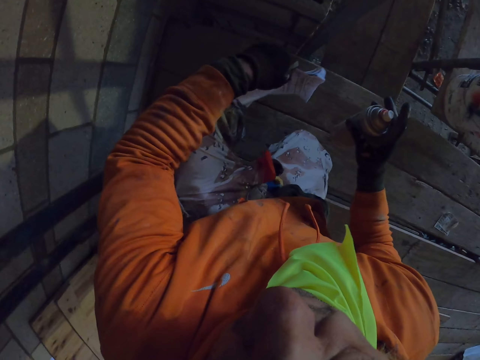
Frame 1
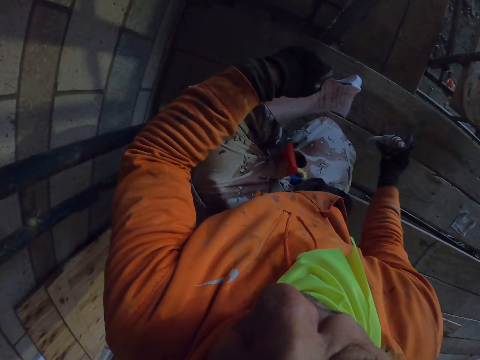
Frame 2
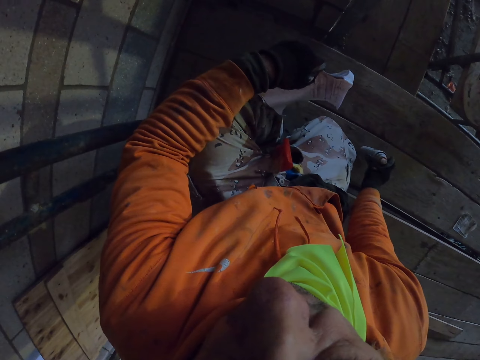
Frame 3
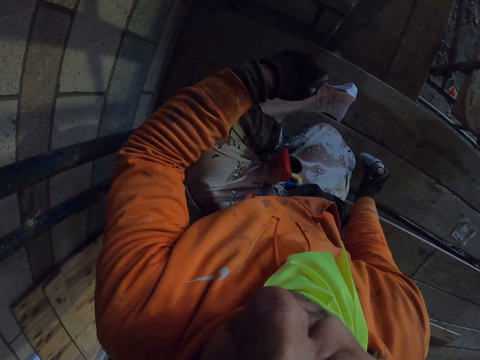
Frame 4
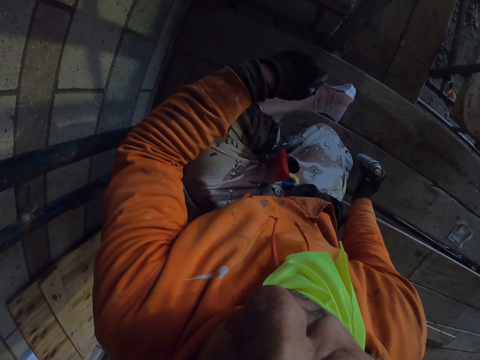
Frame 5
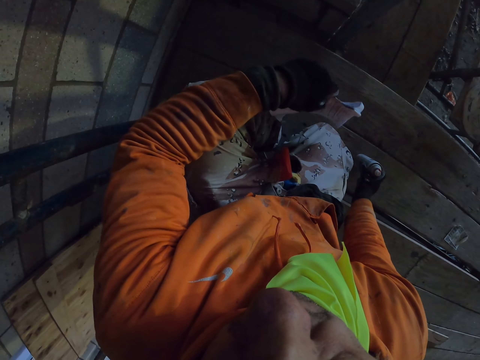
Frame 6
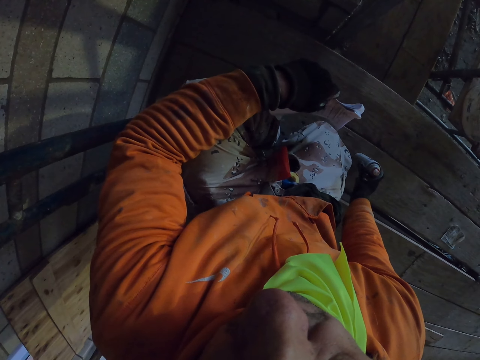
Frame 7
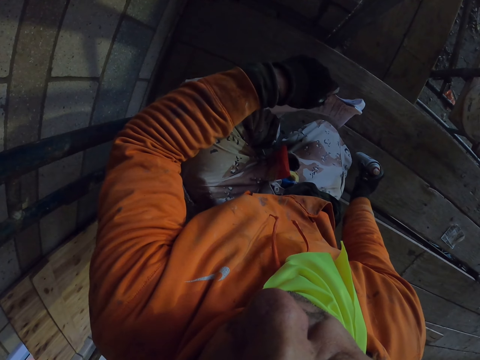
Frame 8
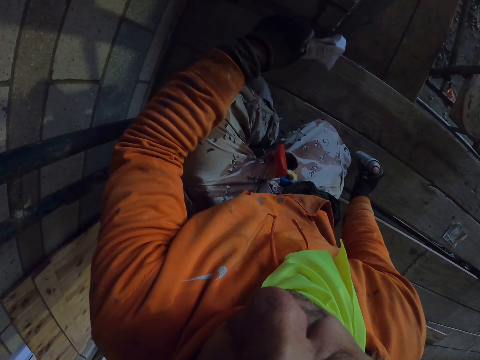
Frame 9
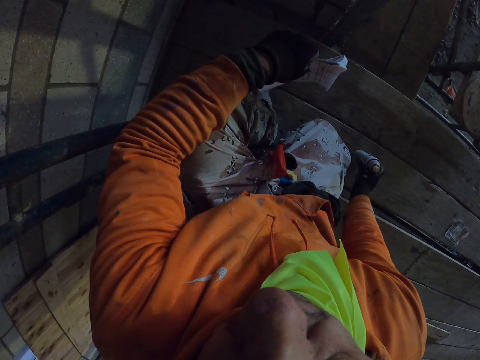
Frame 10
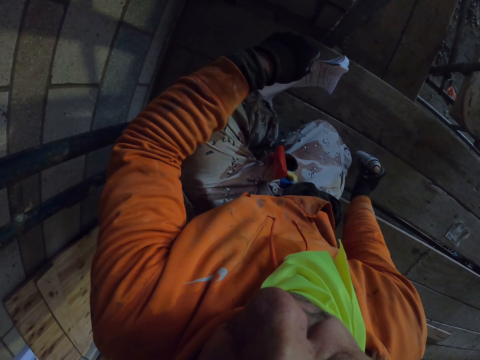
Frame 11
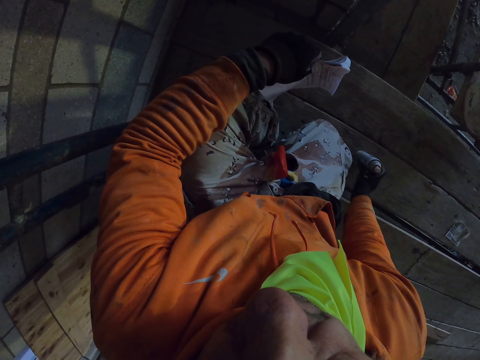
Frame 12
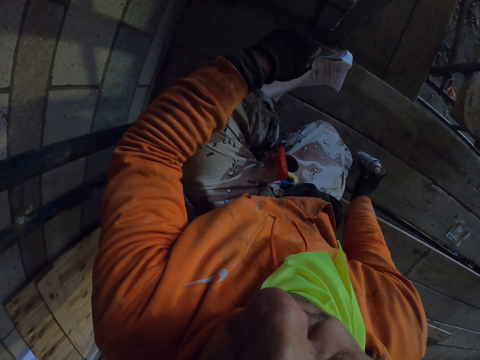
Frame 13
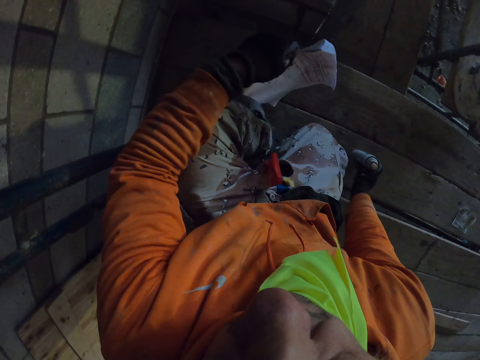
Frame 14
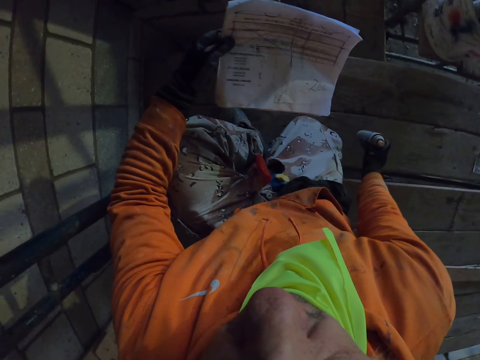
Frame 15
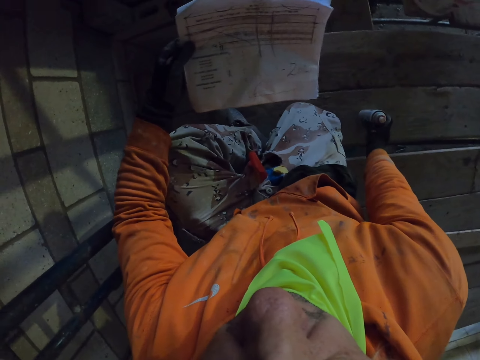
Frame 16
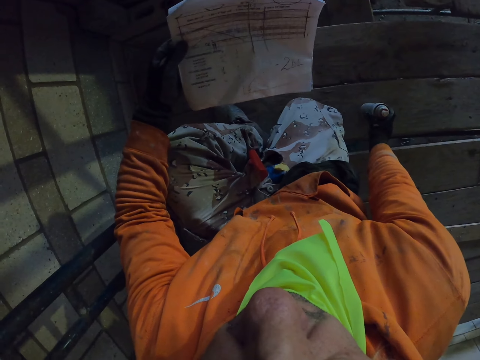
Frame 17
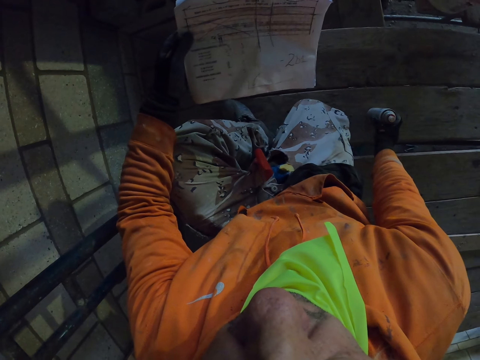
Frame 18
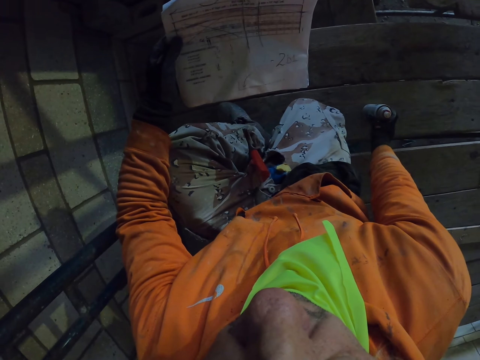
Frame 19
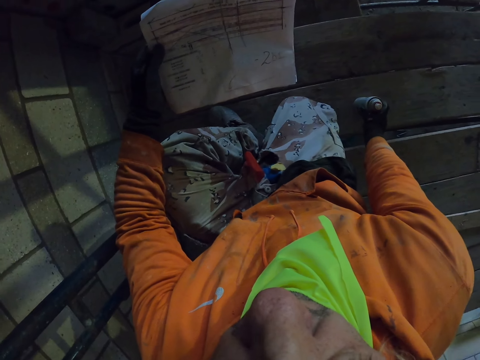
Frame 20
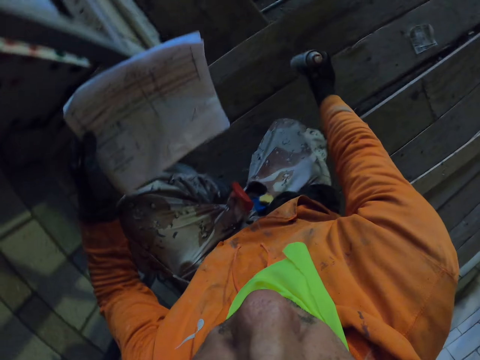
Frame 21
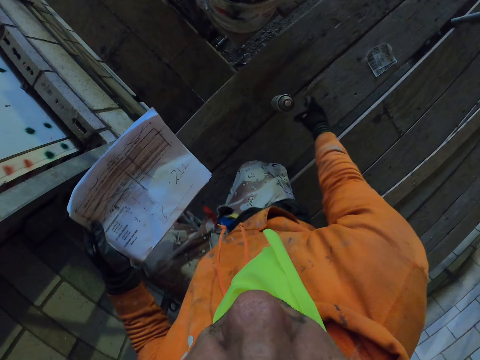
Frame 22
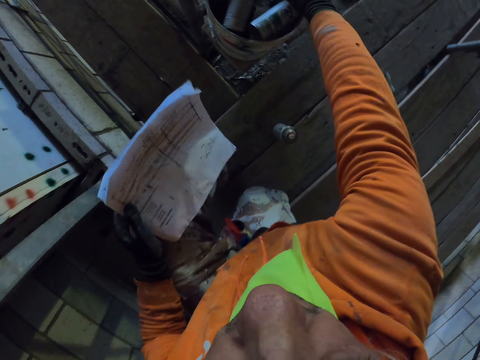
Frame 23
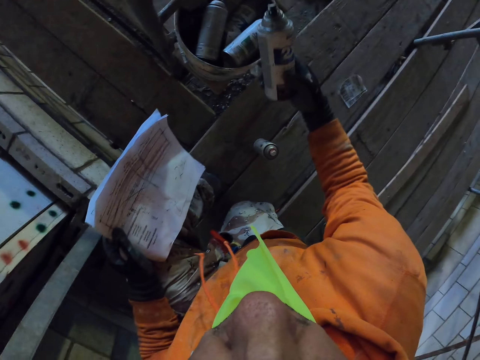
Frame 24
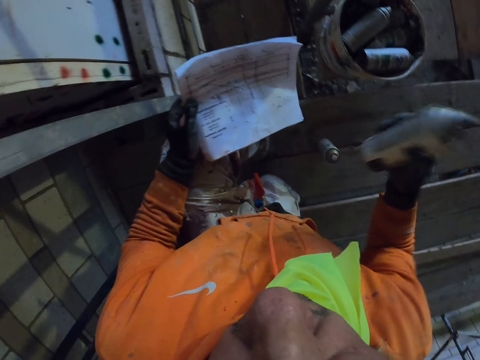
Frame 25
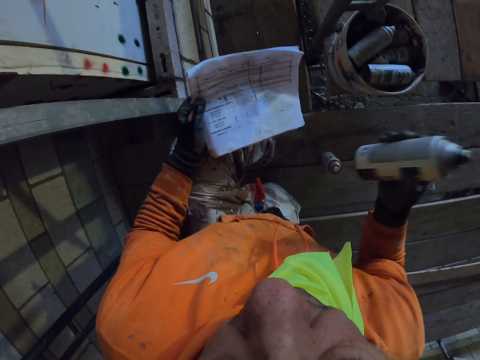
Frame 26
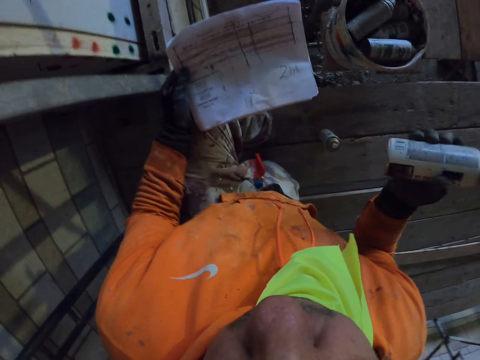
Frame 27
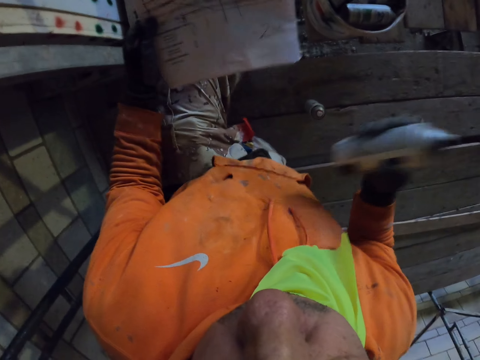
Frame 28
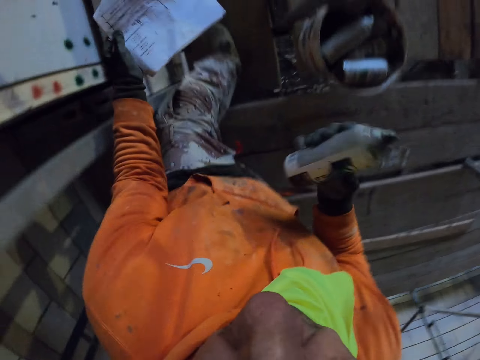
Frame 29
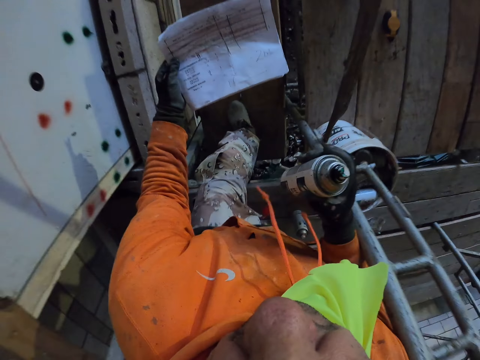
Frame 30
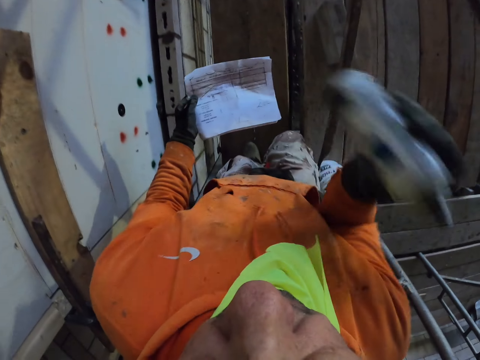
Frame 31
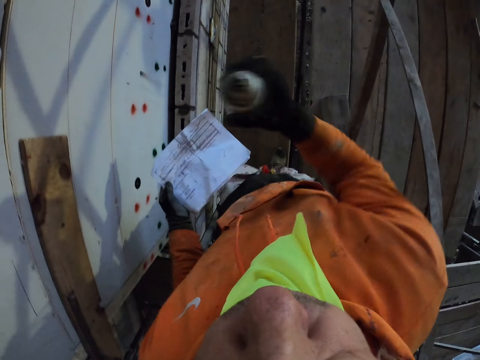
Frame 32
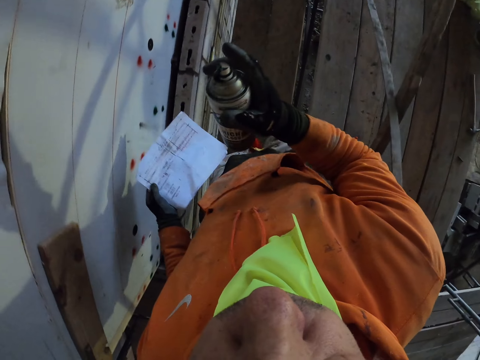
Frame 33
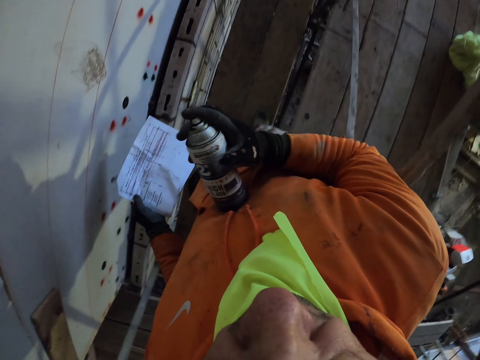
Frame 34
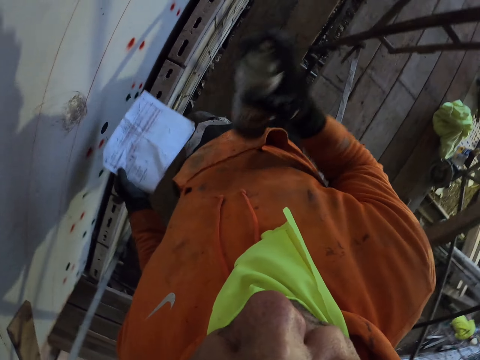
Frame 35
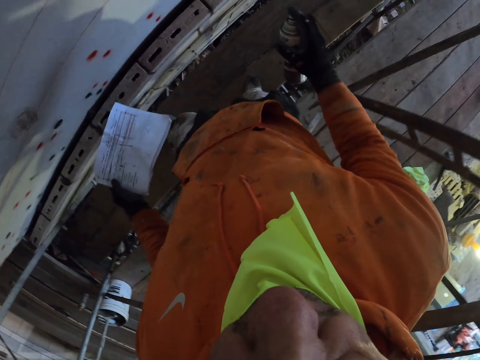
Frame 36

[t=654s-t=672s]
The camera wearer puts the spray on the scaffolding machine. They turn around the room. They pick up the spray. They shake the spray. They walk.

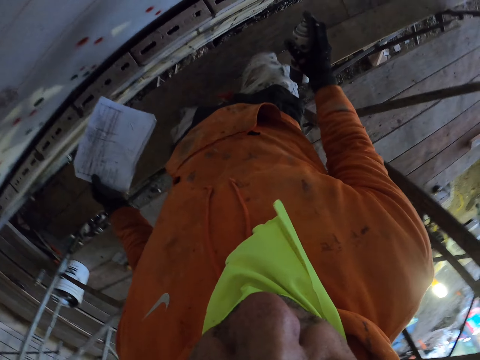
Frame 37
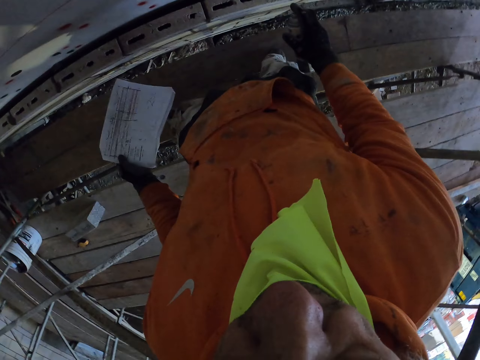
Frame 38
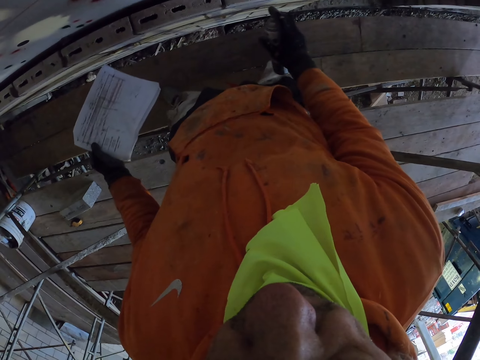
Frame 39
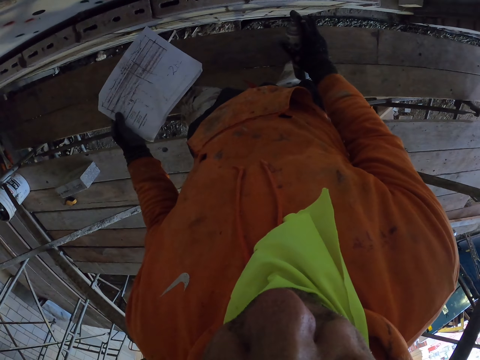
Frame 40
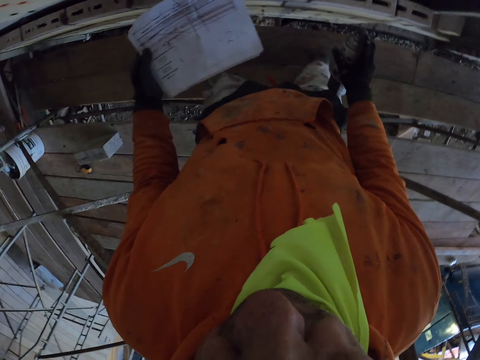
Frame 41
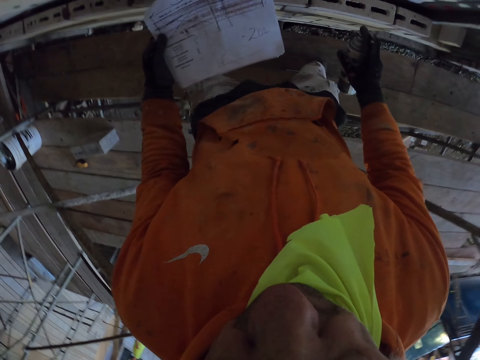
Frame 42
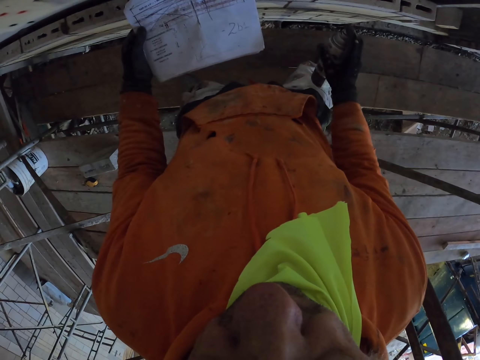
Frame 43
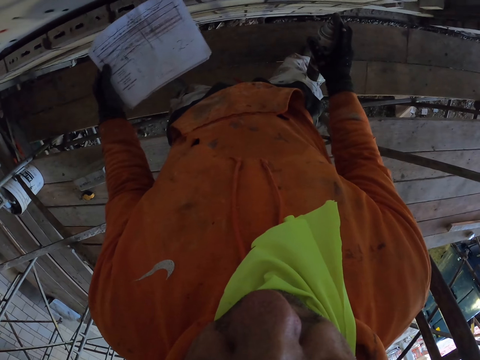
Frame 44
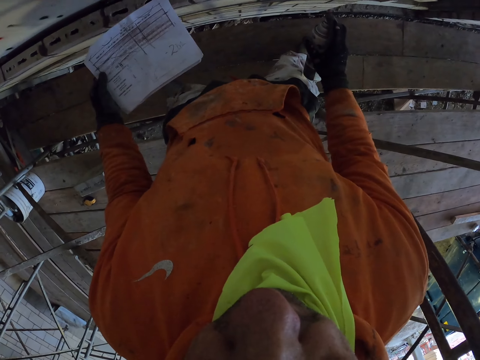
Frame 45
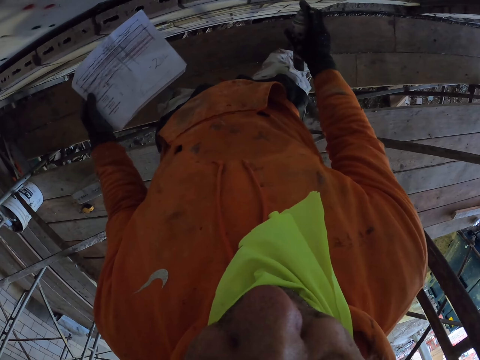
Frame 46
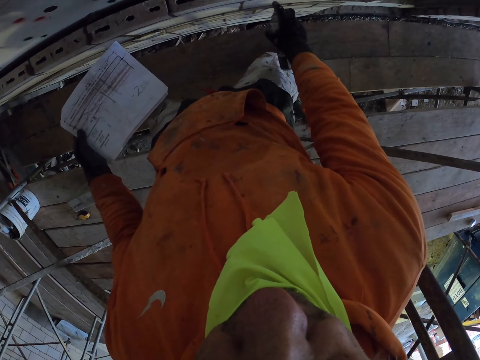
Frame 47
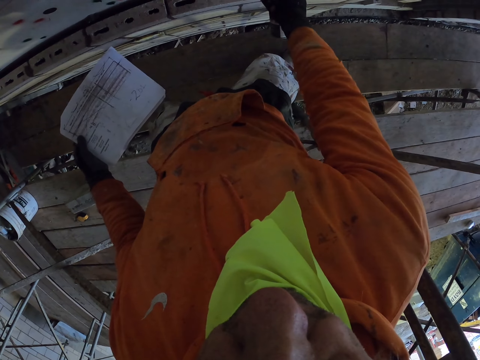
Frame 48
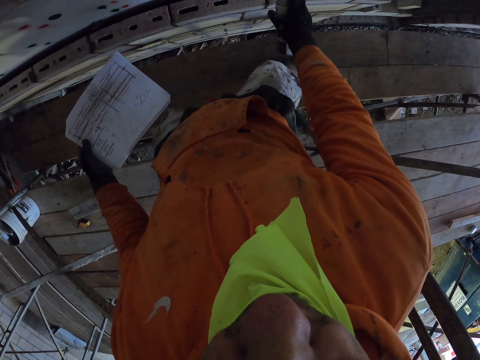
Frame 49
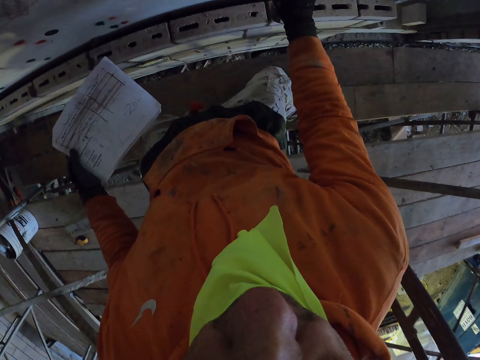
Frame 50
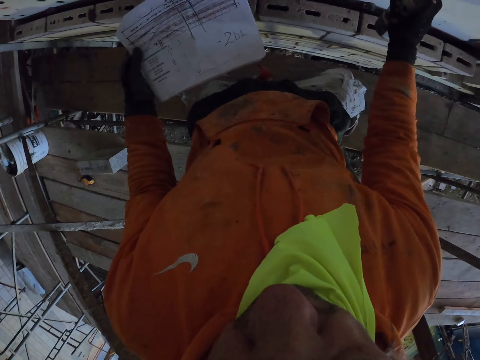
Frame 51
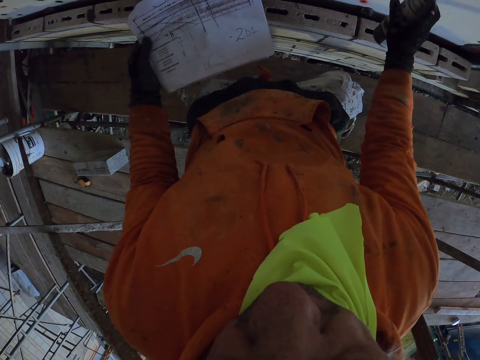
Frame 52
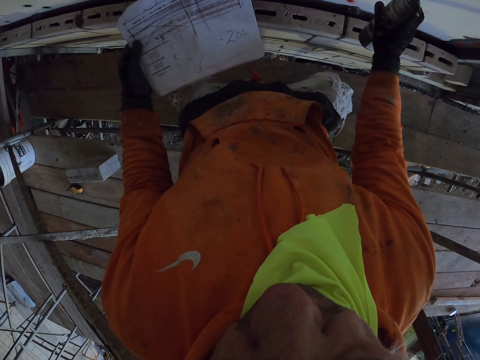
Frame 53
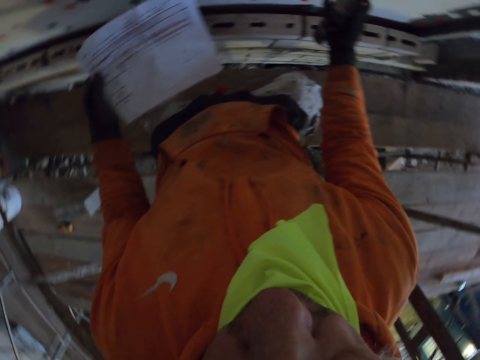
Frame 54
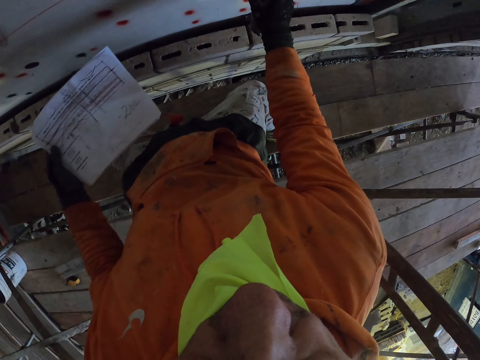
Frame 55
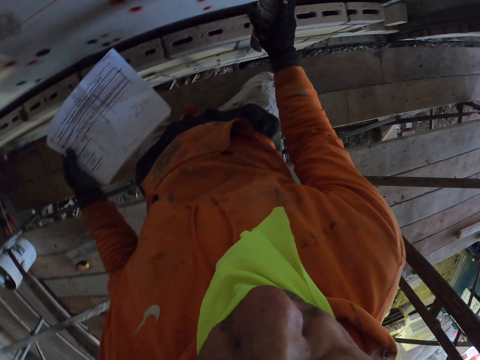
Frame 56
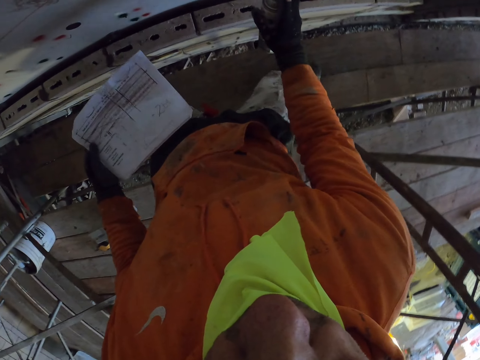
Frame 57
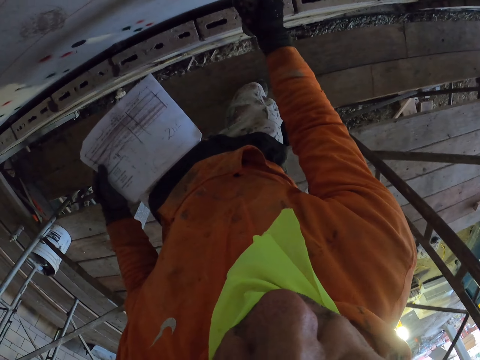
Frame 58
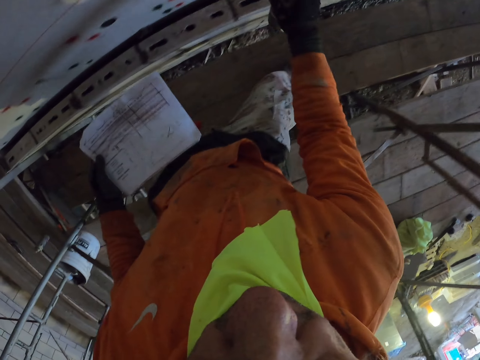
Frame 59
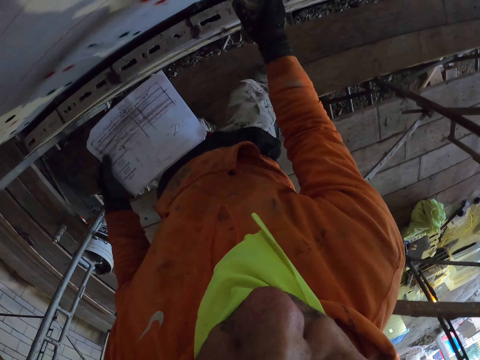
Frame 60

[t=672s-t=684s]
The camera wearer sprays on the wall. They turn around the room. They spray. They spray on the wall.
